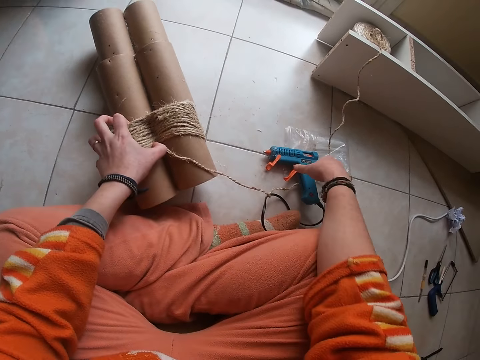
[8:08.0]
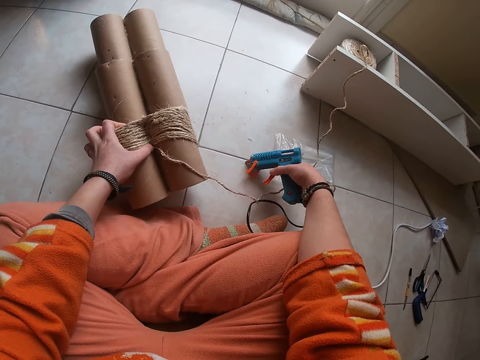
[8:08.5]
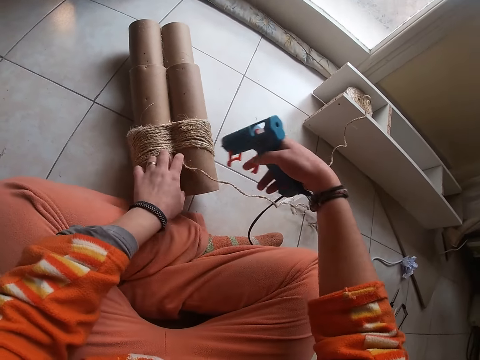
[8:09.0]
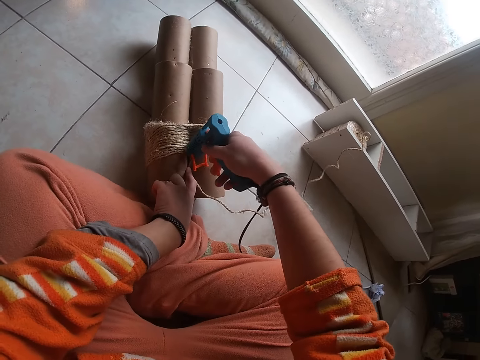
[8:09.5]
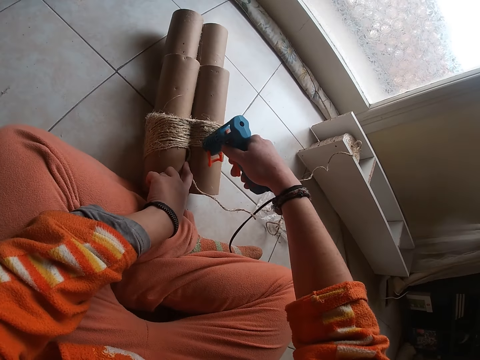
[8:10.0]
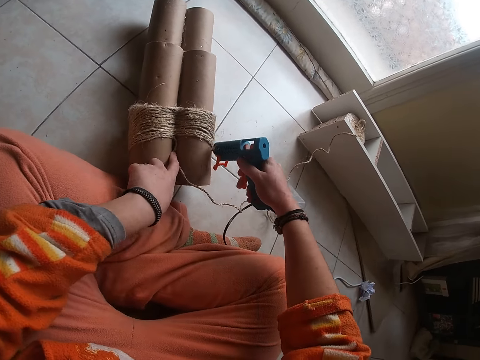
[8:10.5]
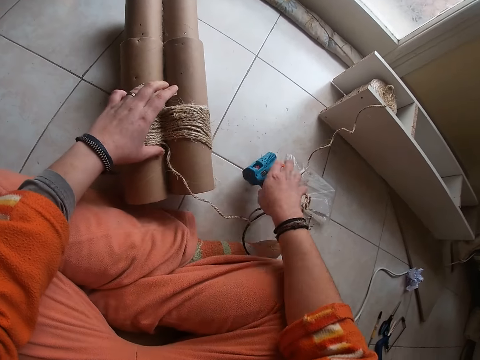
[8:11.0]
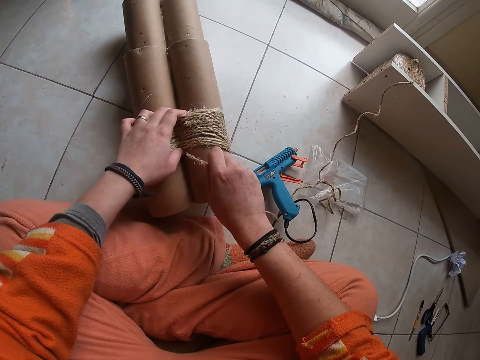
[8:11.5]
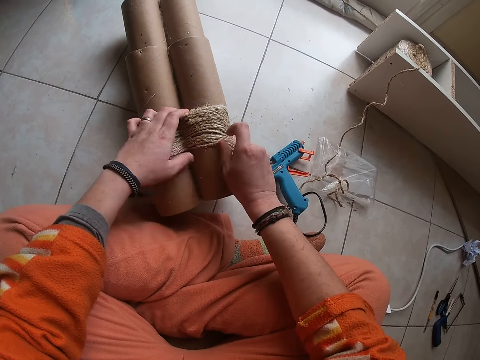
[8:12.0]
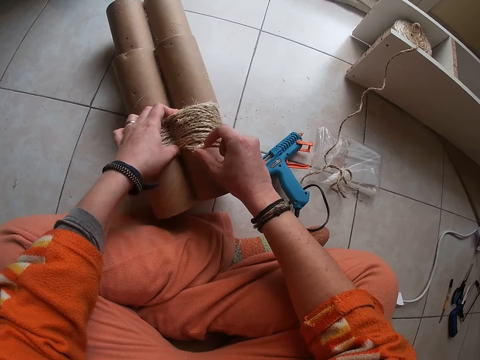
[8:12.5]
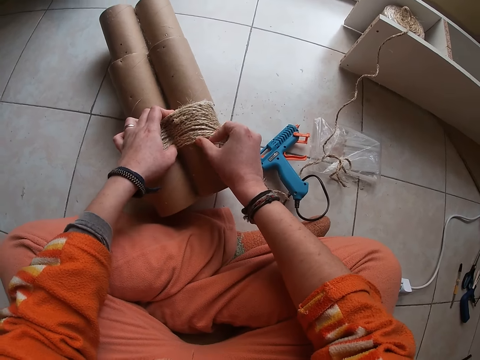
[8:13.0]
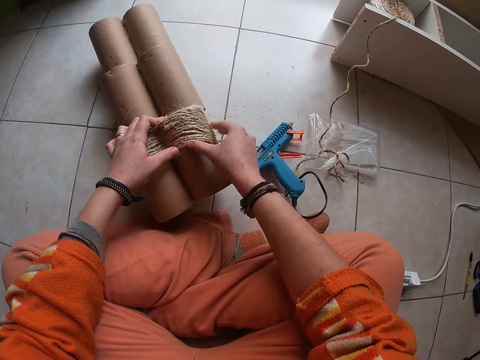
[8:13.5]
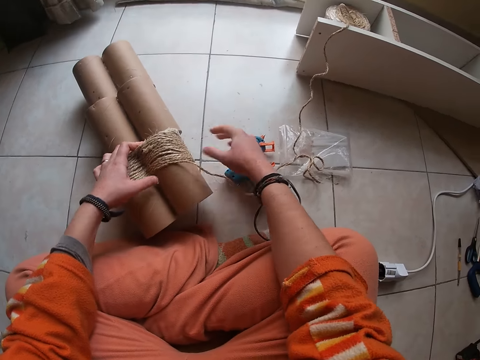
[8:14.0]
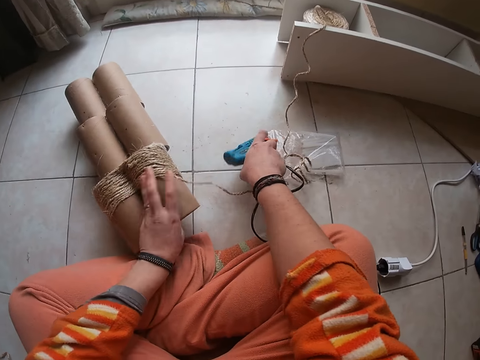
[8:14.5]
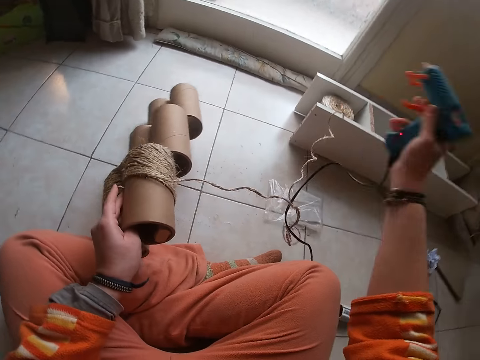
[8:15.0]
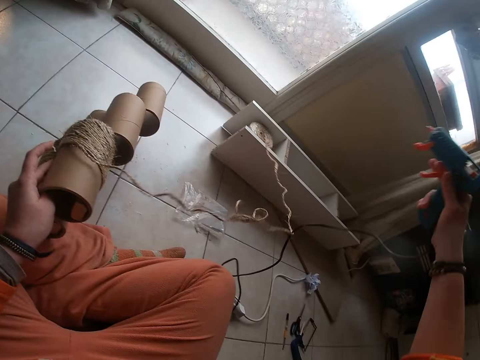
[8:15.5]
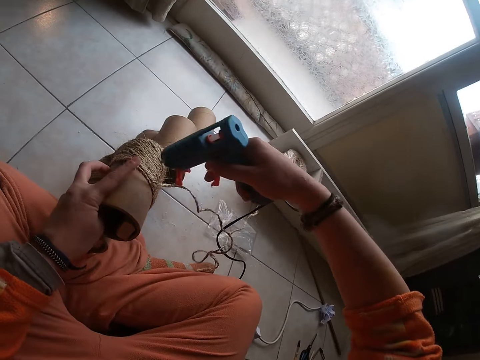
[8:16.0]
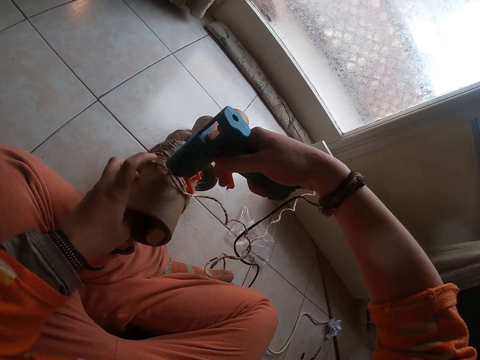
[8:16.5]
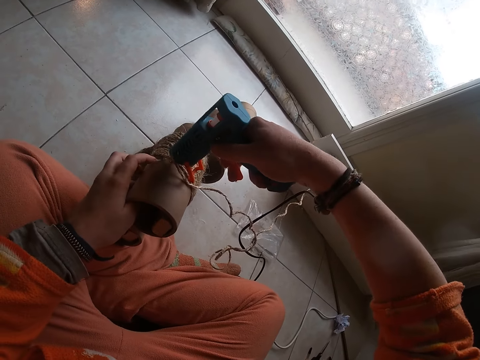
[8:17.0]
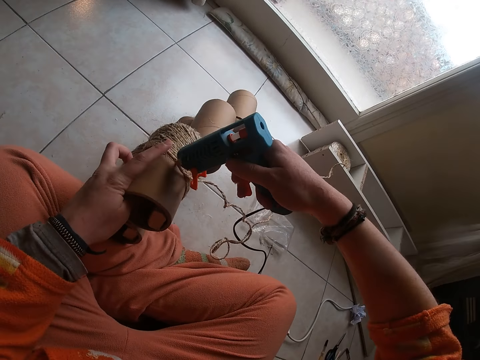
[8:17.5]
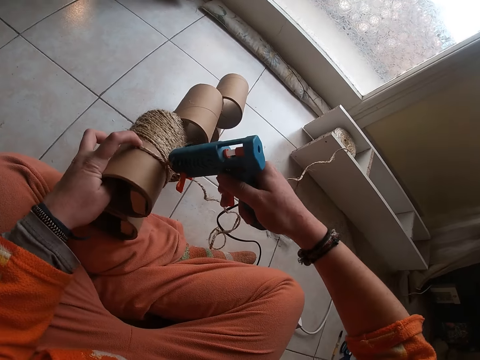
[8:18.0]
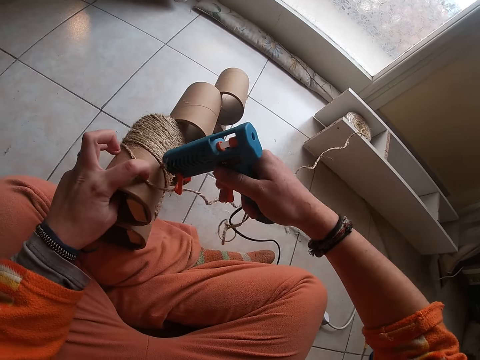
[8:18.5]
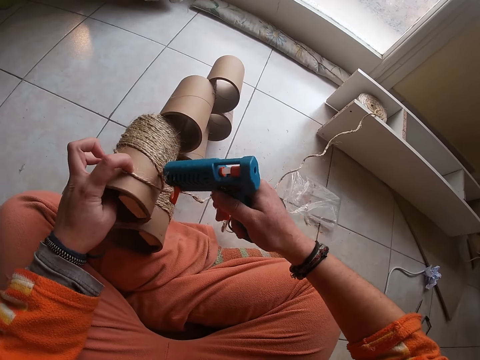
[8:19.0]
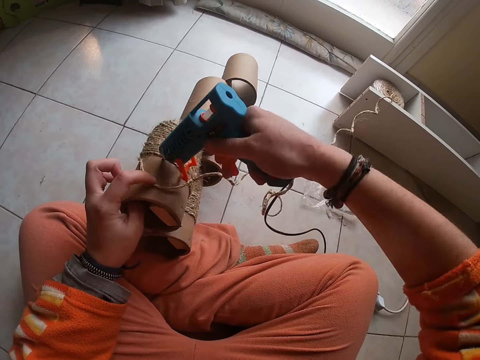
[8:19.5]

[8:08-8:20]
The camera wearer picks up the hot glue gun on the floor with her right hand. She applies glue to the craft or carton with the hot glue gun in her right hand on the floor. She drops the hot glue gun on the floor with her right hand. She aligns the rope on the carton. She presses the wires on the craft with her fingers. She picks up the hot glue gun on the floor with her right hand. She picks up the craft from the floor with her left hand. She straightens the cable on the glue gun. She applies glue to the craft with the hot glue gun in her right hand.

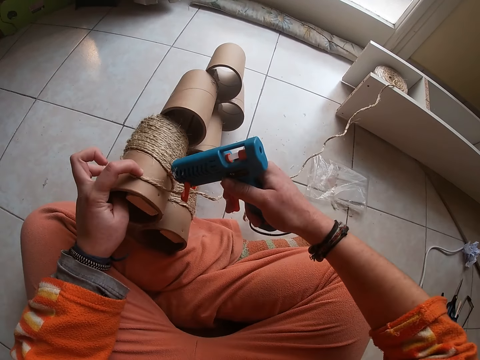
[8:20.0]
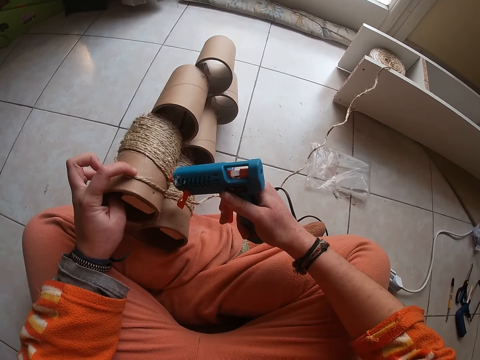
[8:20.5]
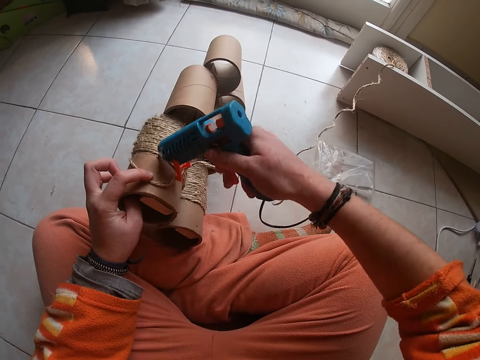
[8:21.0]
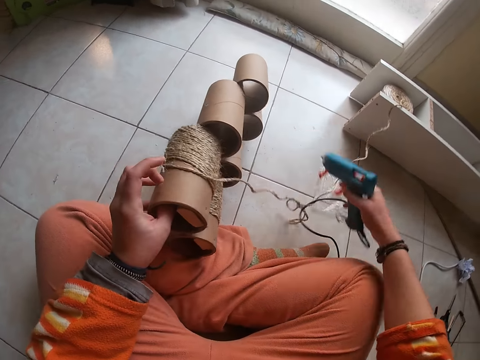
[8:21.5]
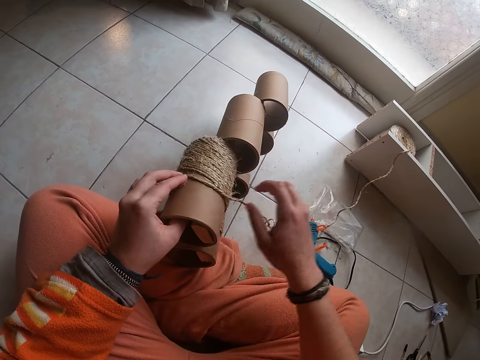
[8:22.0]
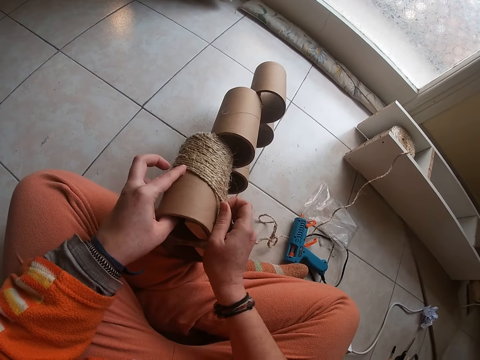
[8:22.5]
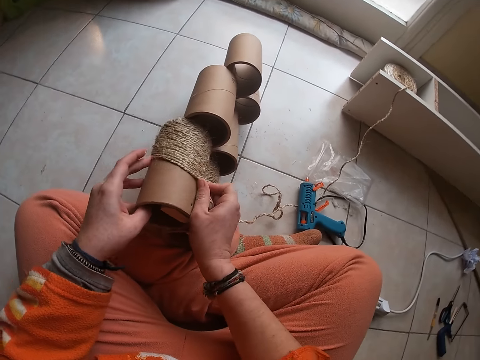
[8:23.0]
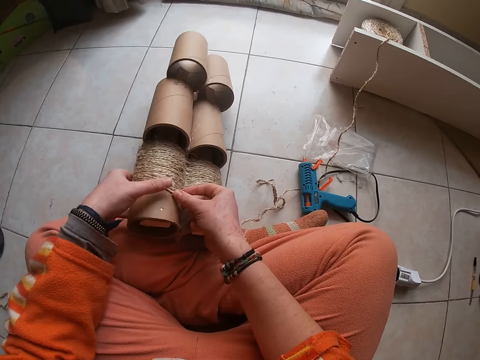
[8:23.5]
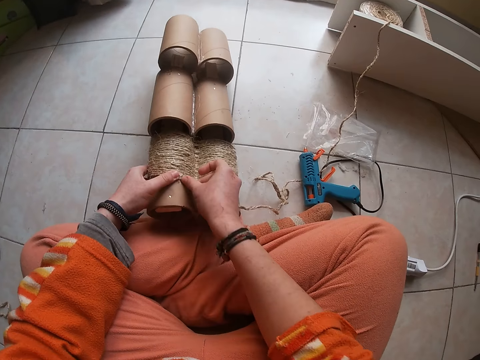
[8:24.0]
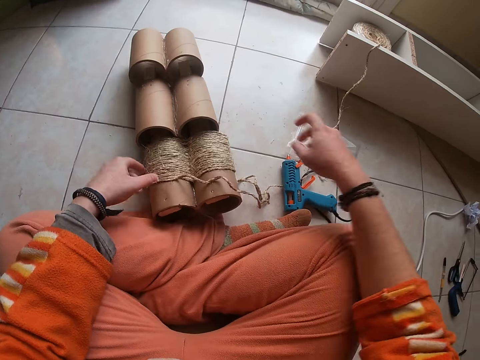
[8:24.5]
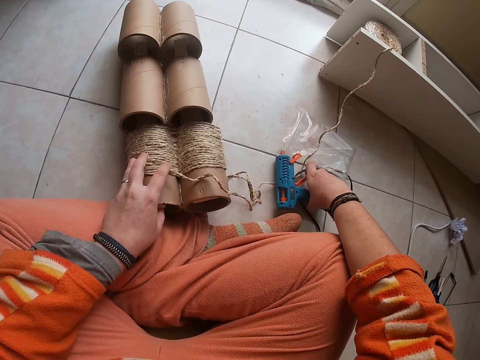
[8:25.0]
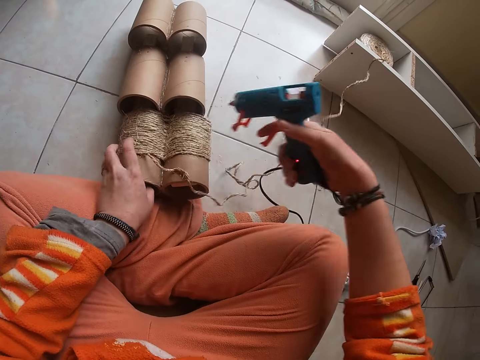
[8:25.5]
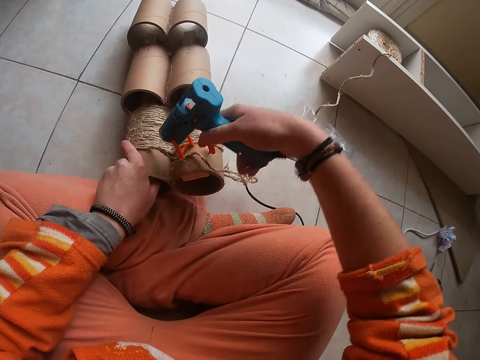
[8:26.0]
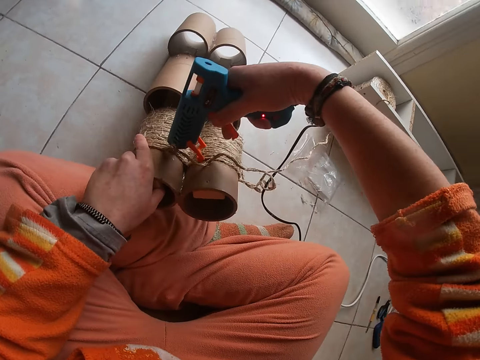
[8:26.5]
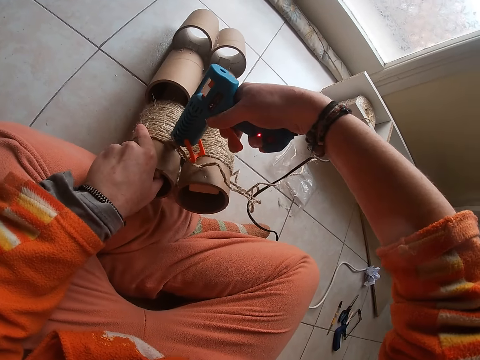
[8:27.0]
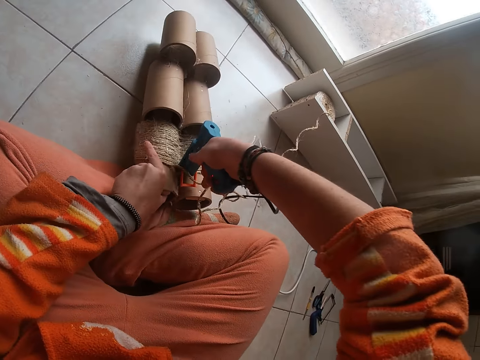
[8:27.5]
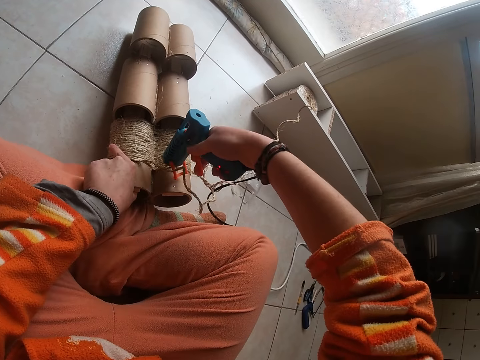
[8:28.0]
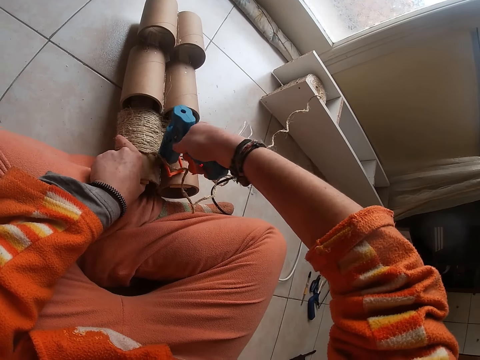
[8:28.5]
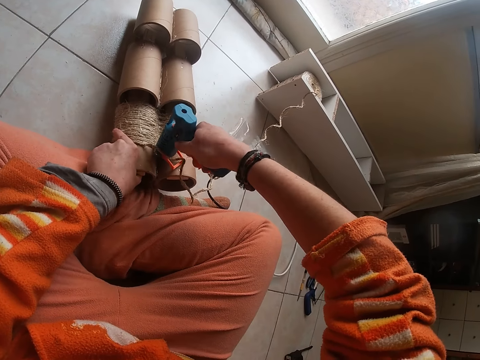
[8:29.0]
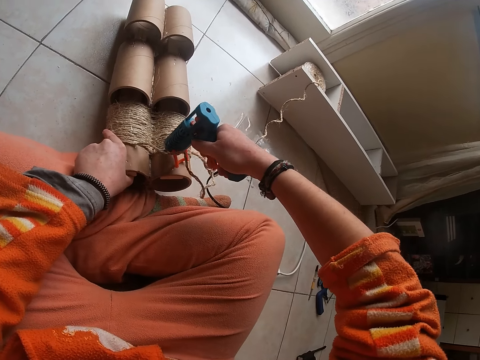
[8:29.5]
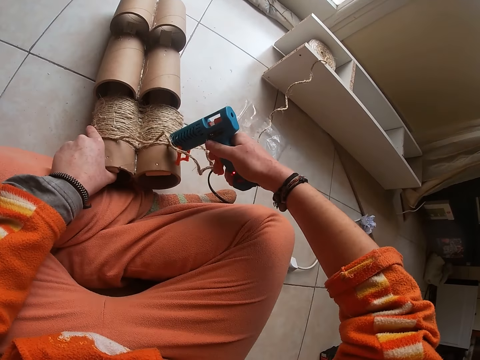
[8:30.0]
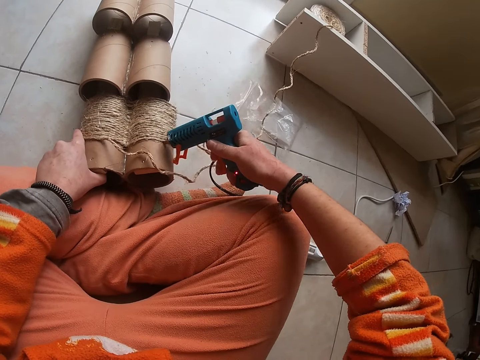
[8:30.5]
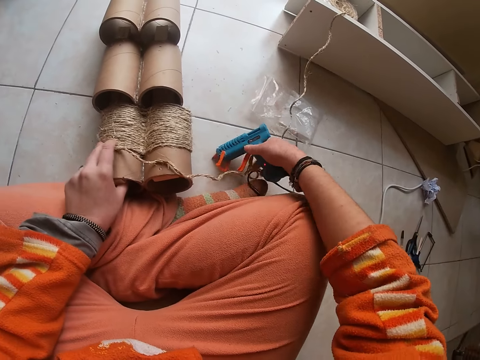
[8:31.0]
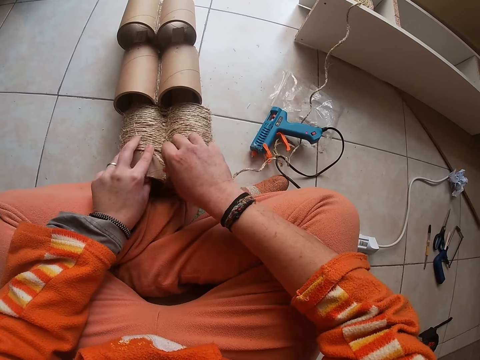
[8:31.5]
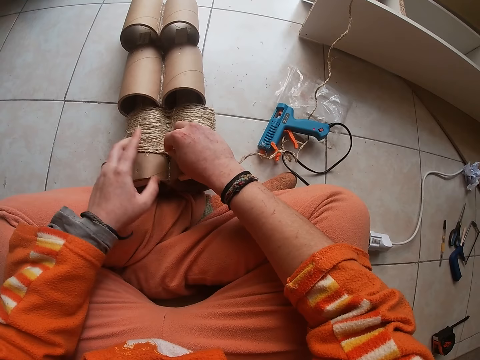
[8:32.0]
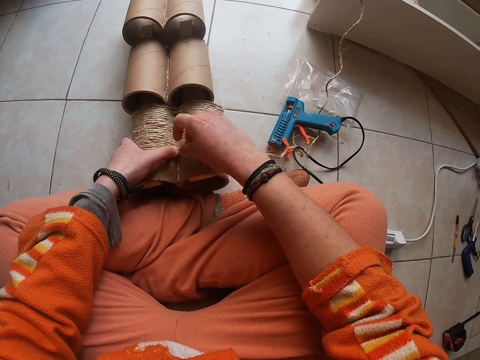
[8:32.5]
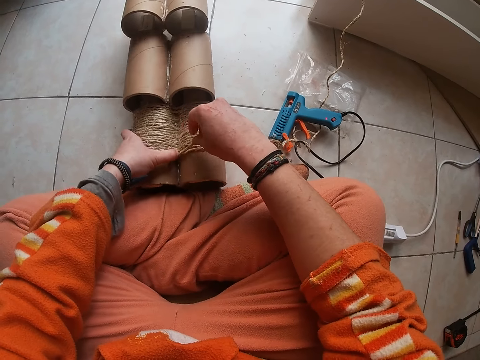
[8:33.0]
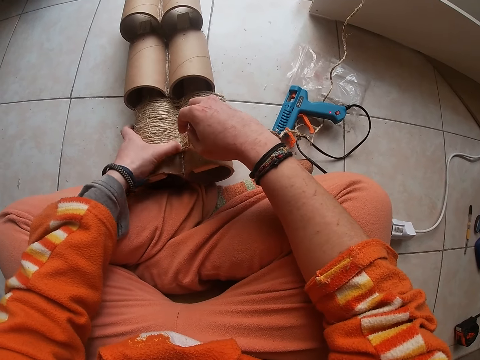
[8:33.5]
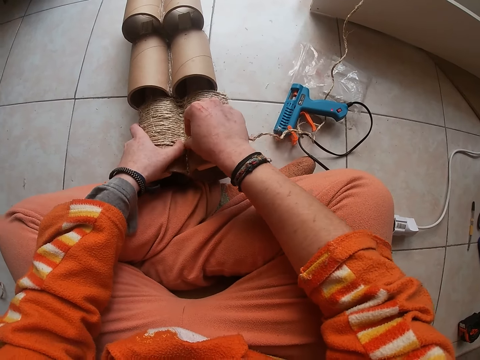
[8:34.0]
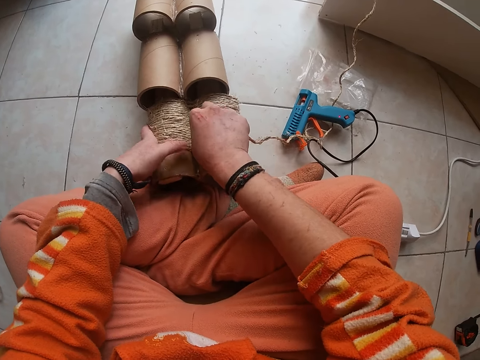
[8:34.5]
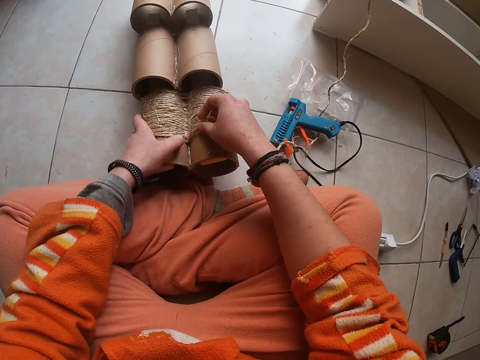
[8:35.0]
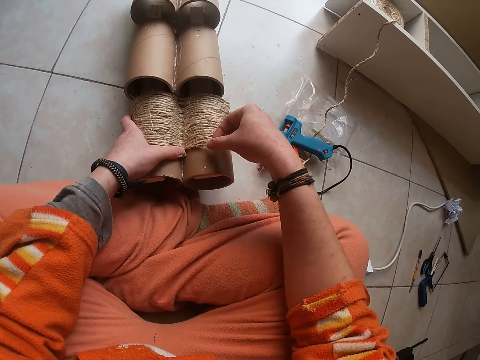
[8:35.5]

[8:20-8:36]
The camera wearer drops the hot glue gun on the floor with her right hand. She presses the wires on the craft or carton with her fingers. She aligns the rope on the carton. She keeps the craft on the floor with her left hand. She picks up the hot glue gun on the floor with her right hand. She takes up the craft with her left hand. She applies glue to the craft with the hot glue gun in her right hand. She drops the craft on the floor with her left hand. She drops the hot glue gun on the floor with her right hand. She aligns the rope on the carton. She presses the wires on the craft with her fingers.
